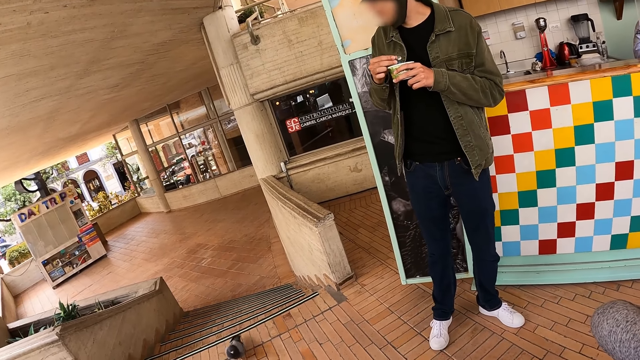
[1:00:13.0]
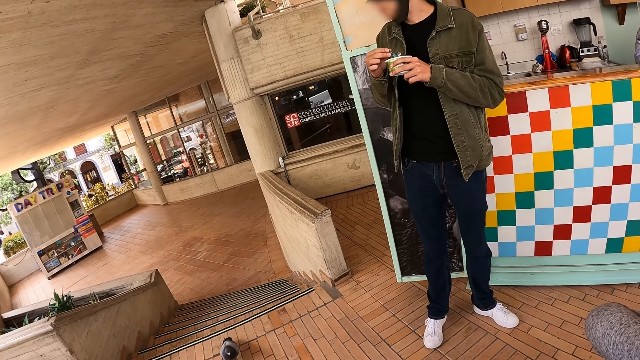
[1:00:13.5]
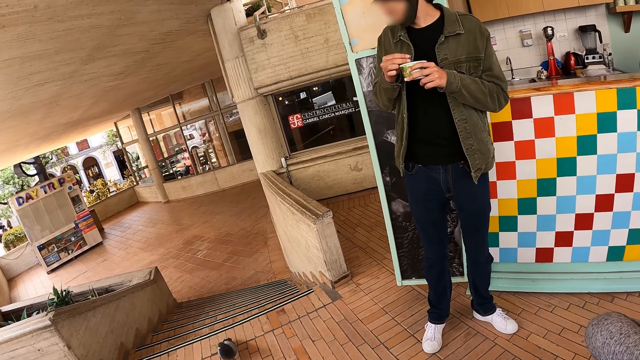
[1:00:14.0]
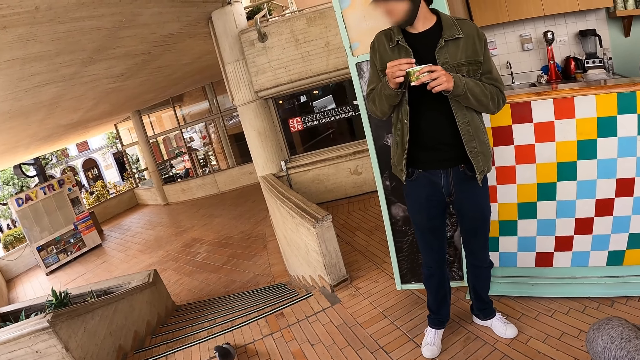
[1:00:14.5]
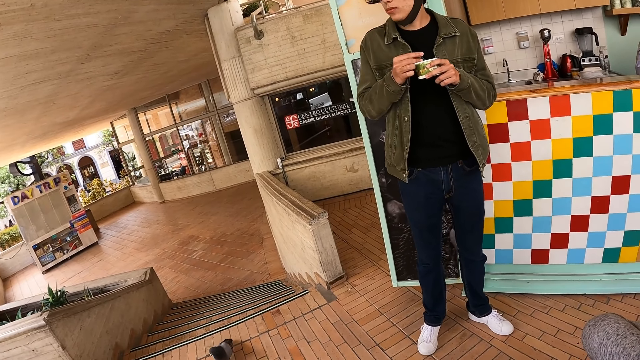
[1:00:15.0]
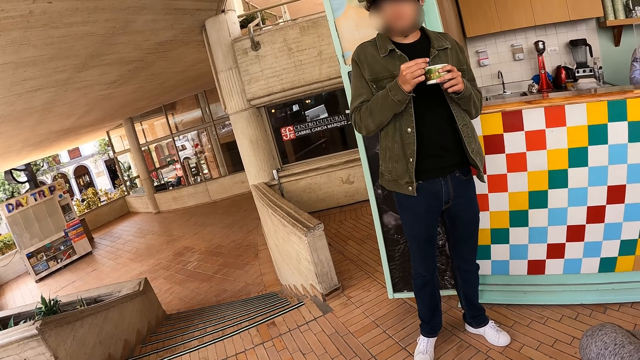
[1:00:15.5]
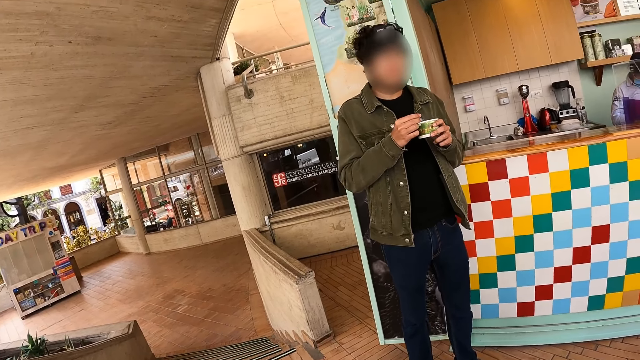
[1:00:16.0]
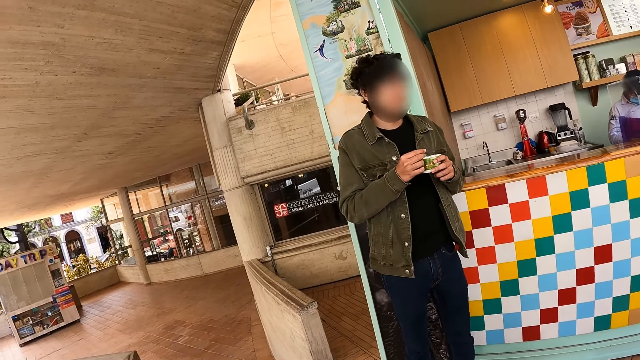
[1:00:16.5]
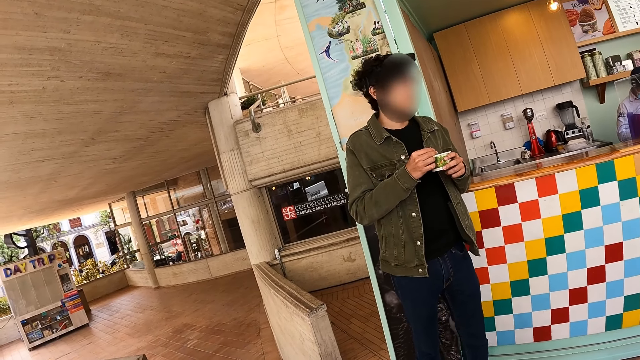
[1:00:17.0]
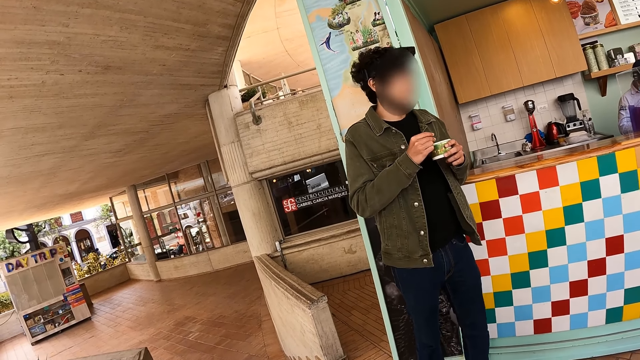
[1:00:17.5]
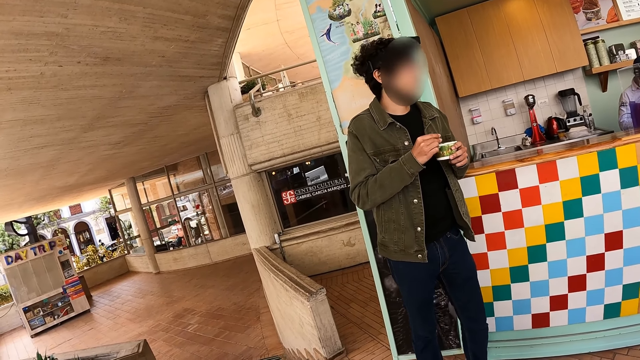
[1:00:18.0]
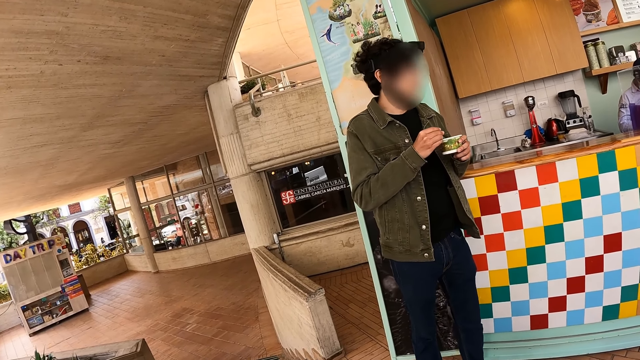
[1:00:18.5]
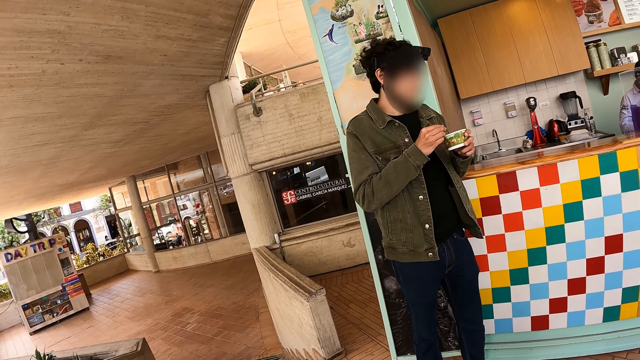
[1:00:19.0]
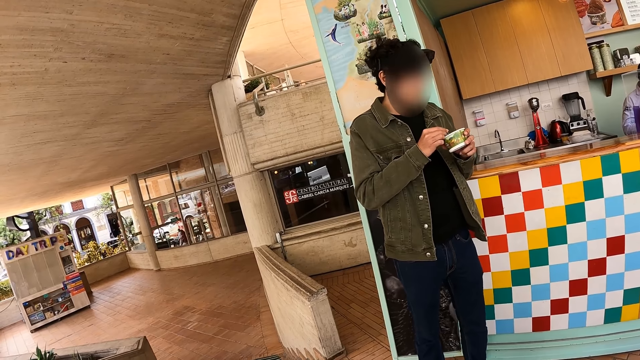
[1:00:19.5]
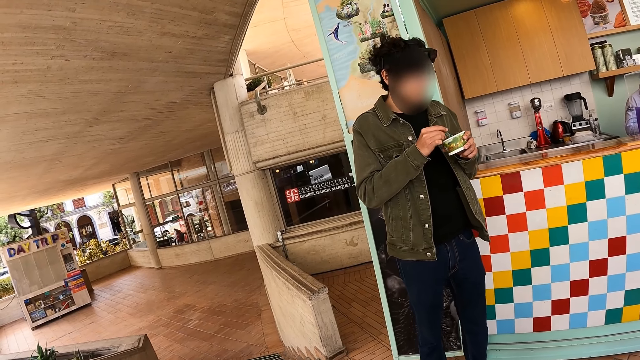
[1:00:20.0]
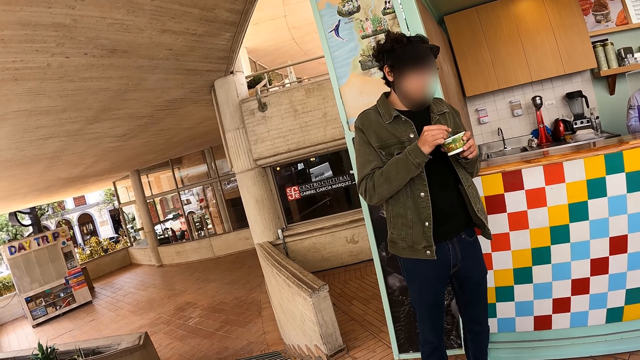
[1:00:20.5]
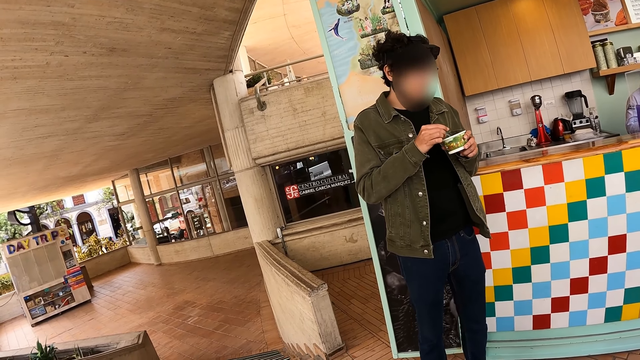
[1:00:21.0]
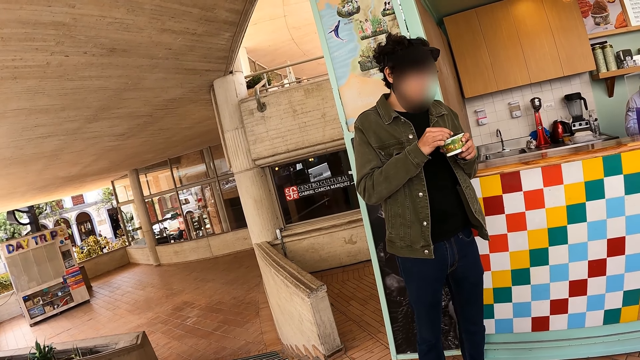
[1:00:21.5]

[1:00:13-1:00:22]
The camera wearer stares at a man.

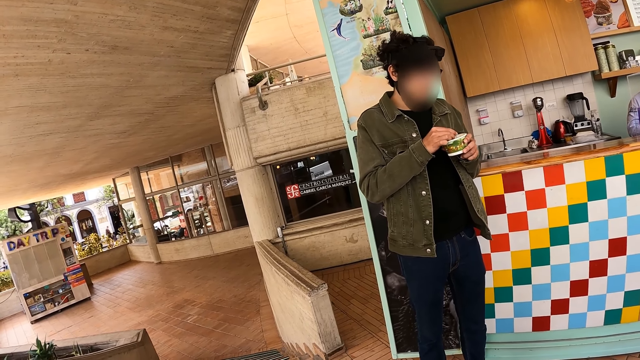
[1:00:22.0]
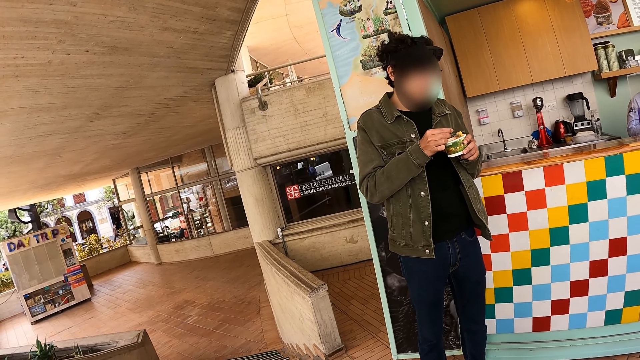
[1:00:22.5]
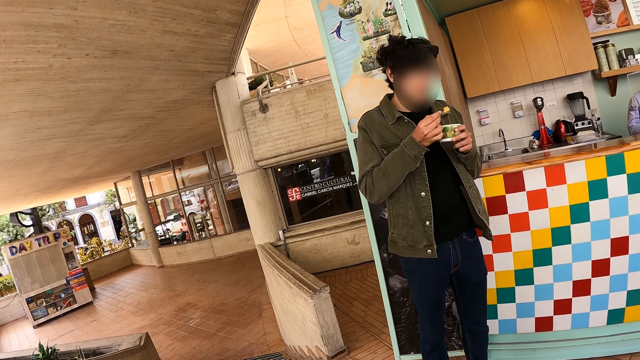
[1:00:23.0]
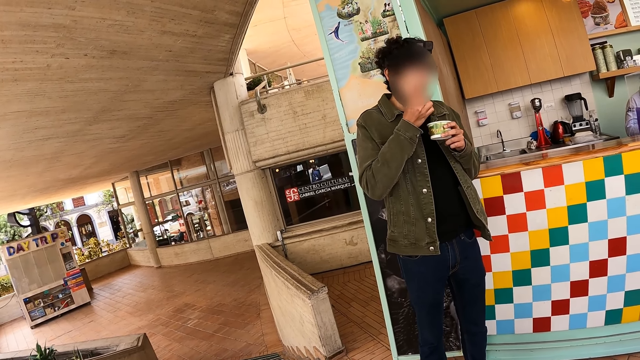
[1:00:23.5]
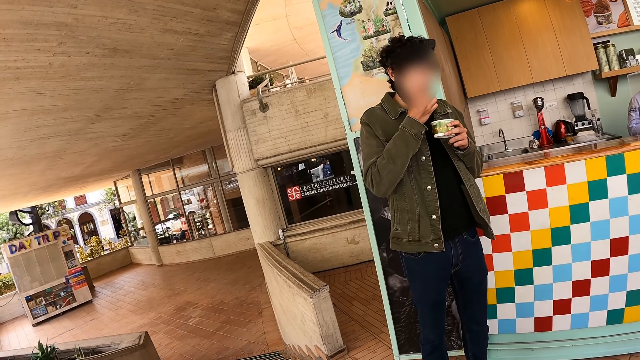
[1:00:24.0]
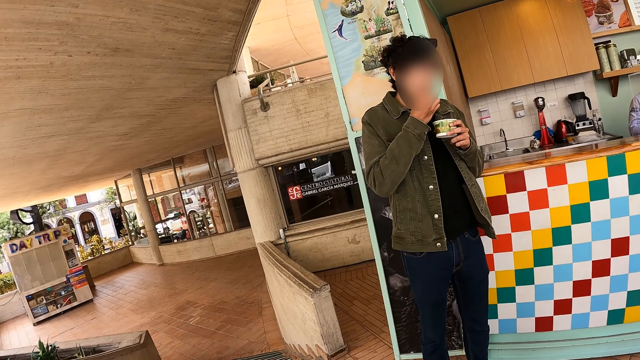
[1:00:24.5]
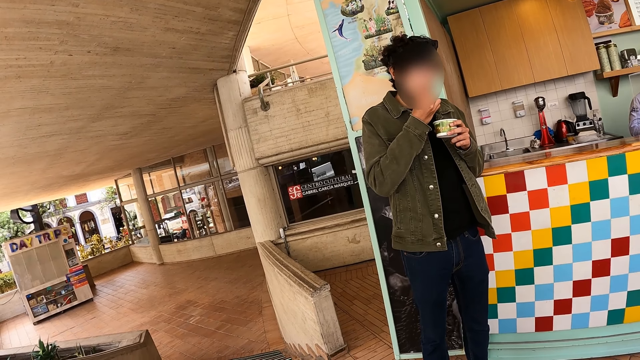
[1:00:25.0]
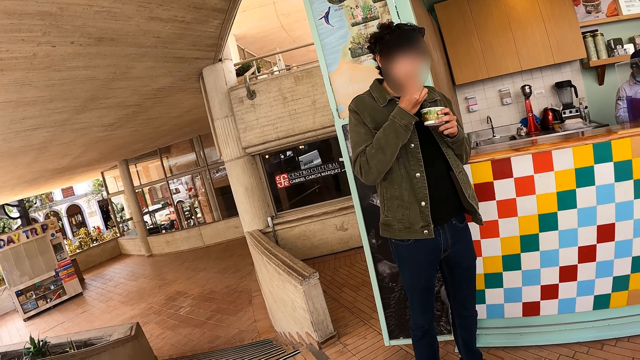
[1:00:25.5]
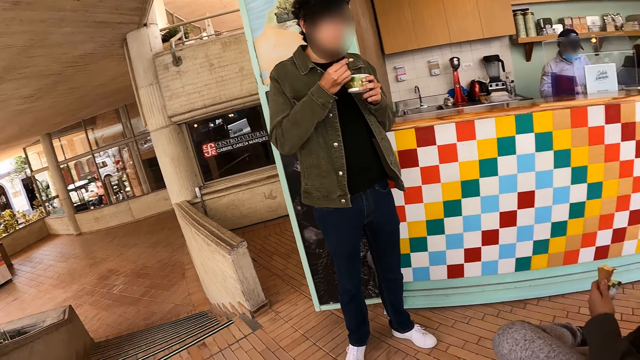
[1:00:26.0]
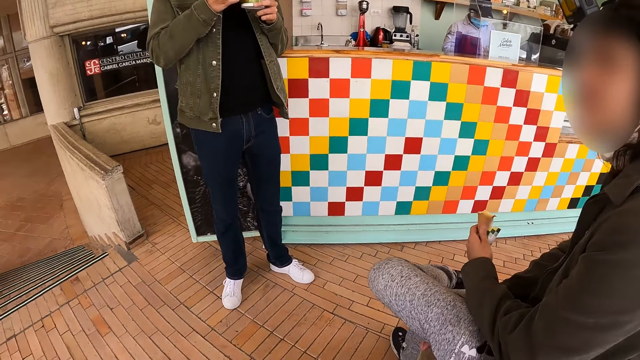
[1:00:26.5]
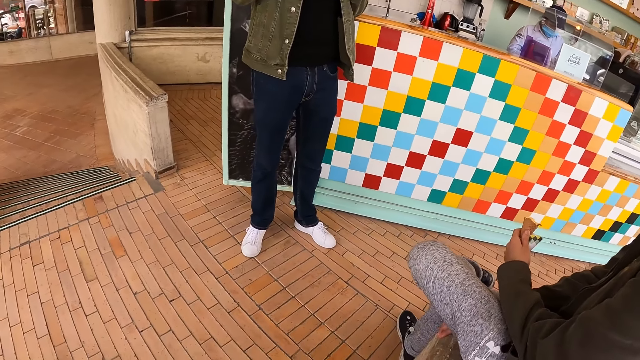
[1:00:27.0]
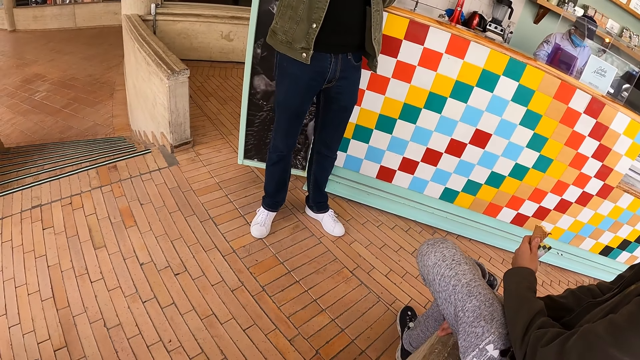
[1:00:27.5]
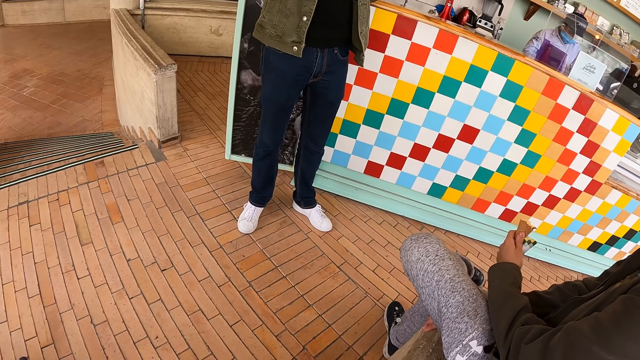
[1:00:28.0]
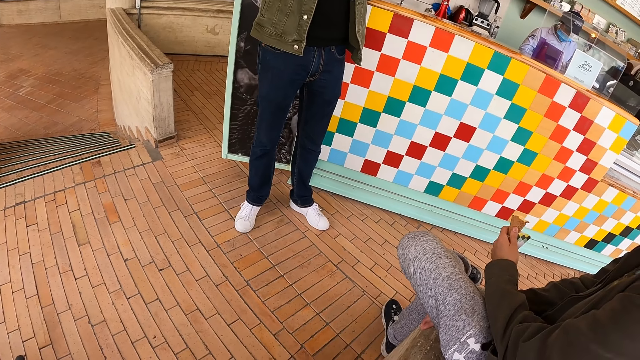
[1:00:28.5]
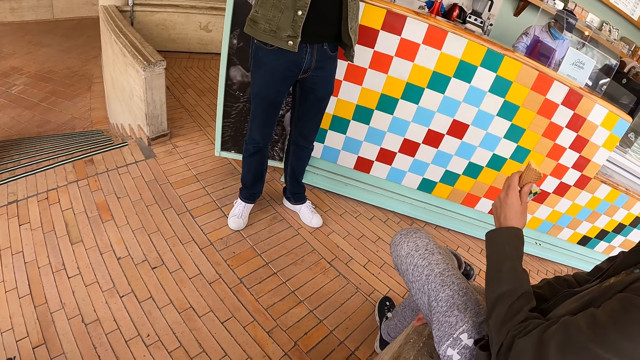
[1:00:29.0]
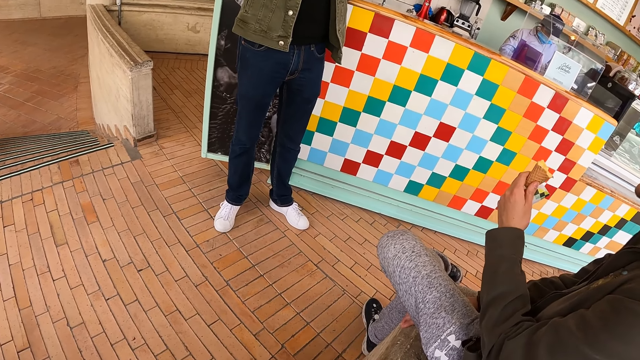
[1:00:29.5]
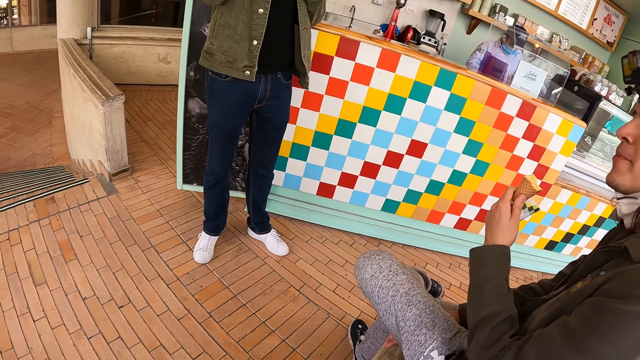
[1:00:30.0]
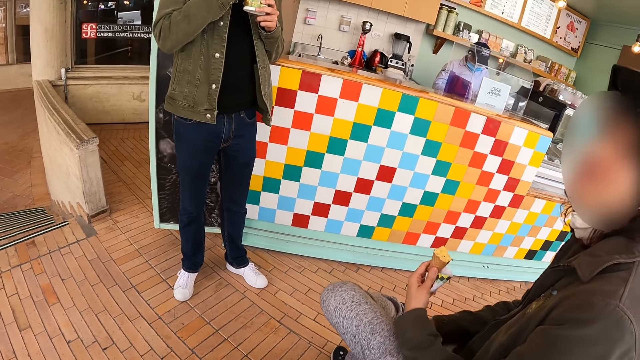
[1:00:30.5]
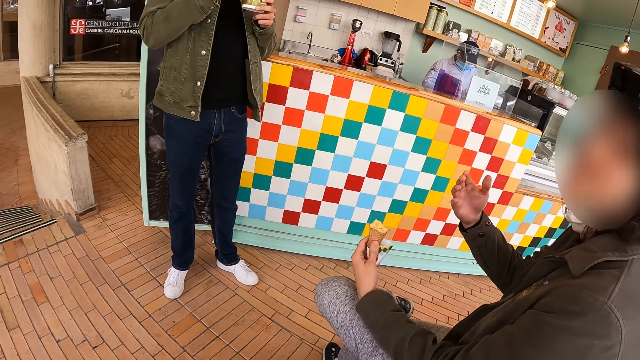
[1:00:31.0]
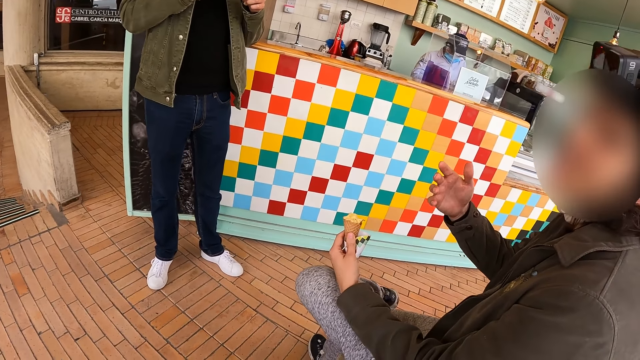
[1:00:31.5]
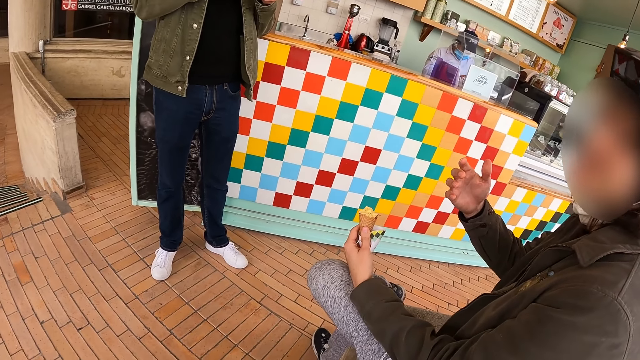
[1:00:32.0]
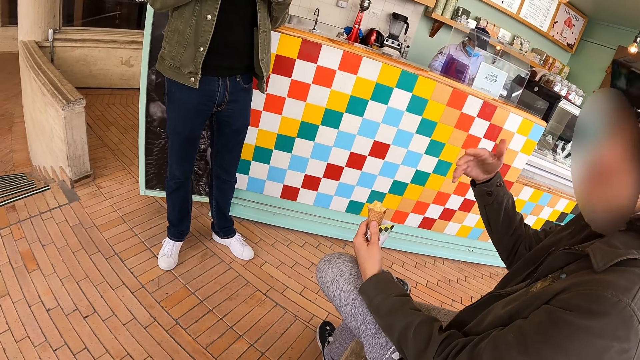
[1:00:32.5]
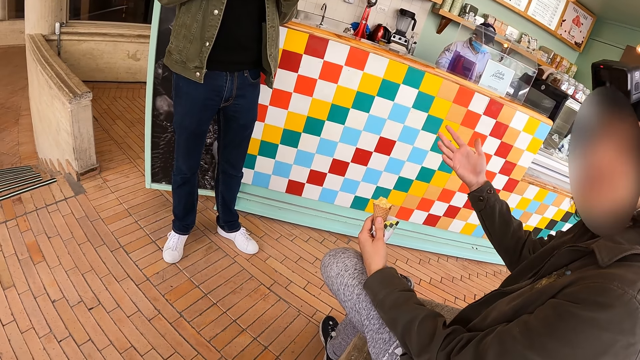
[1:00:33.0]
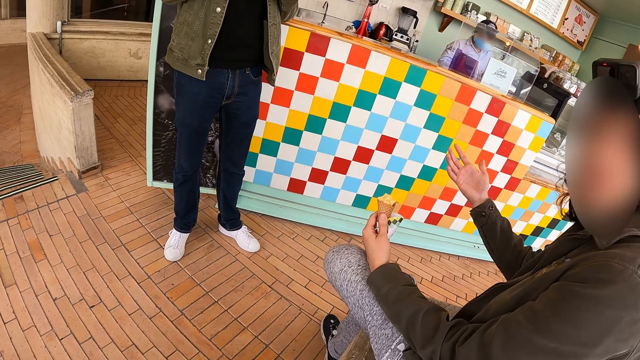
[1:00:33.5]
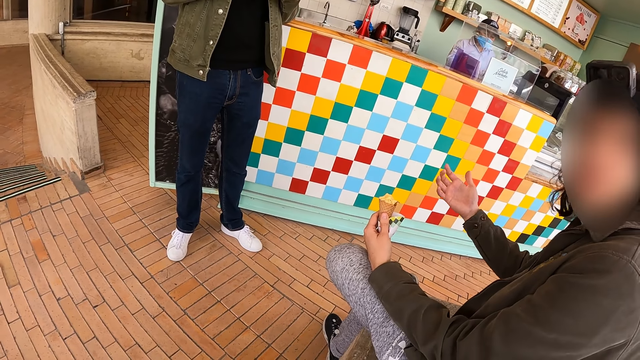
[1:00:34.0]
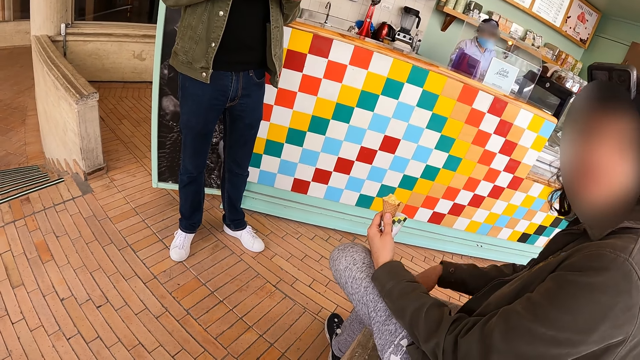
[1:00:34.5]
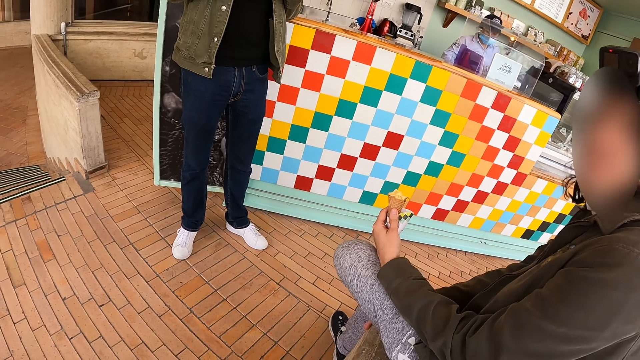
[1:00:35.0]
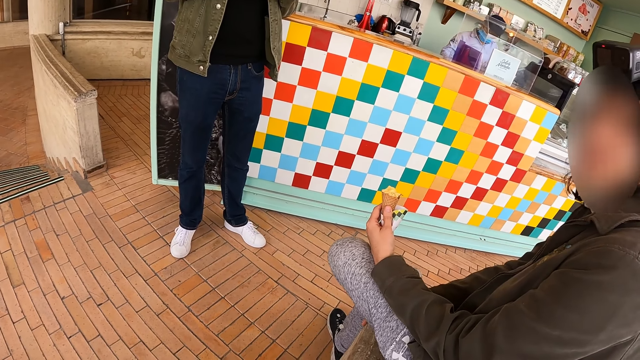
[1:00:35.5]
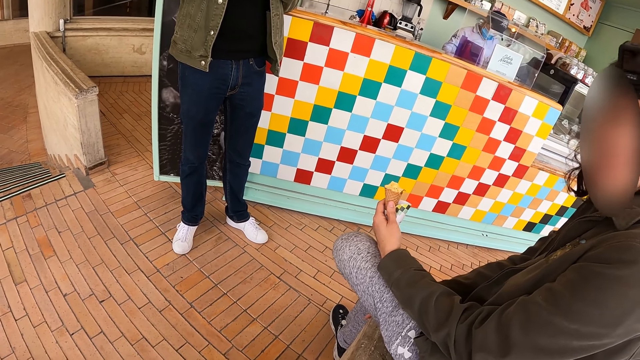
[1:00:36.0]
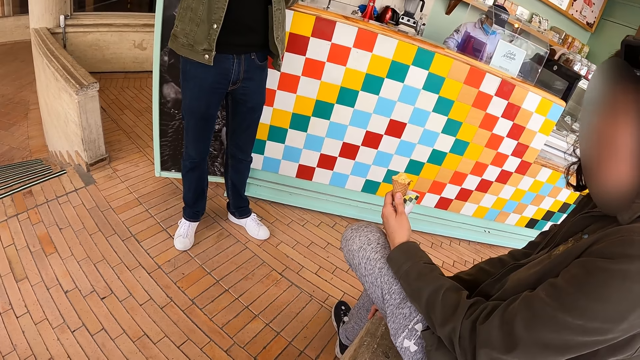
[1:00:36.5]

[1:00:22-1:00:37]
A man eats ice cream. The camera wearer stares down. They interact with another man.
